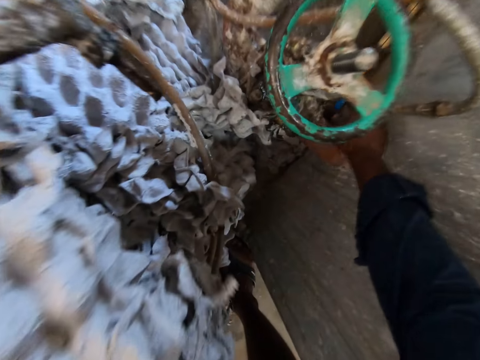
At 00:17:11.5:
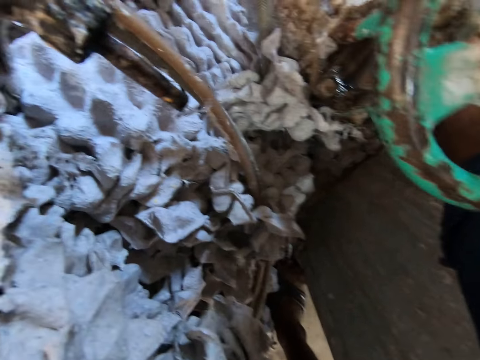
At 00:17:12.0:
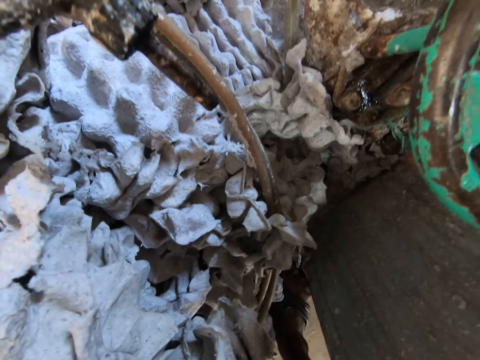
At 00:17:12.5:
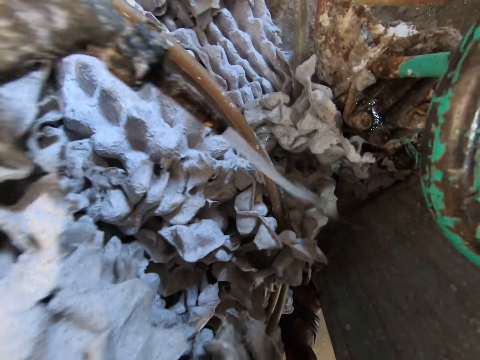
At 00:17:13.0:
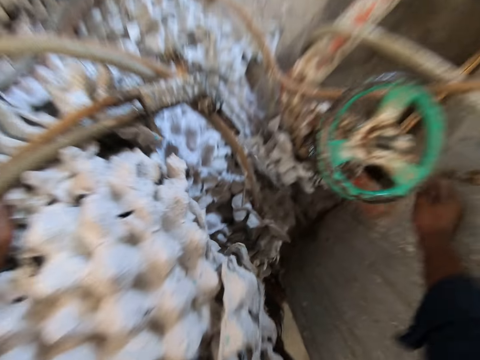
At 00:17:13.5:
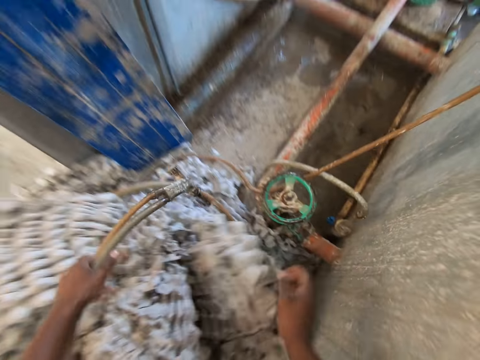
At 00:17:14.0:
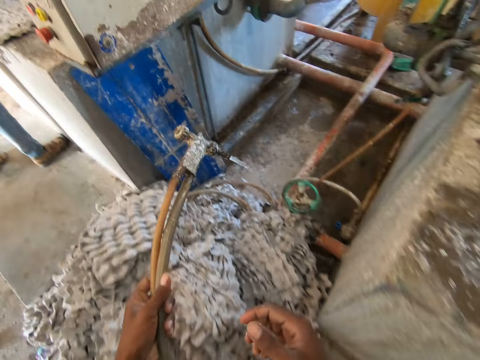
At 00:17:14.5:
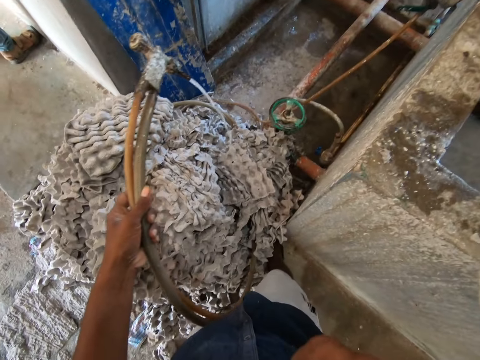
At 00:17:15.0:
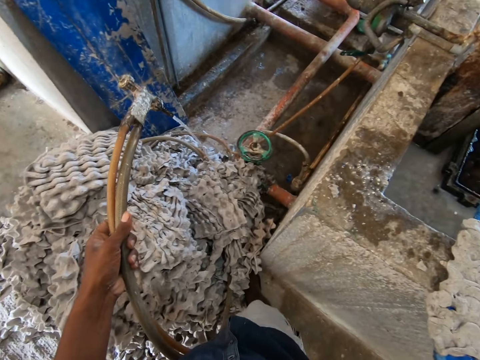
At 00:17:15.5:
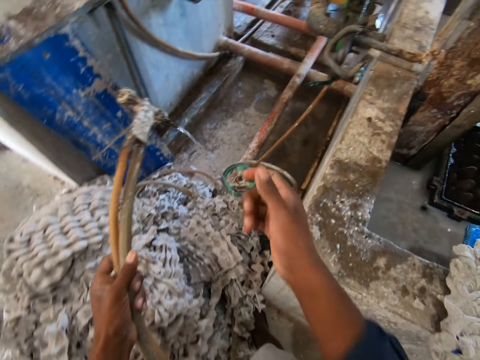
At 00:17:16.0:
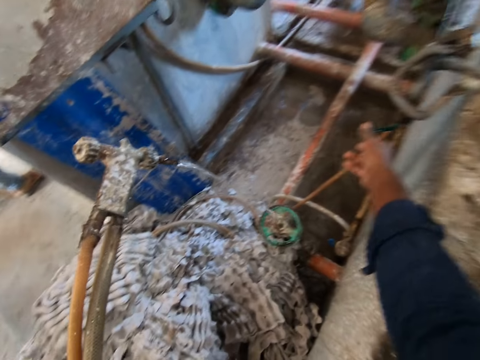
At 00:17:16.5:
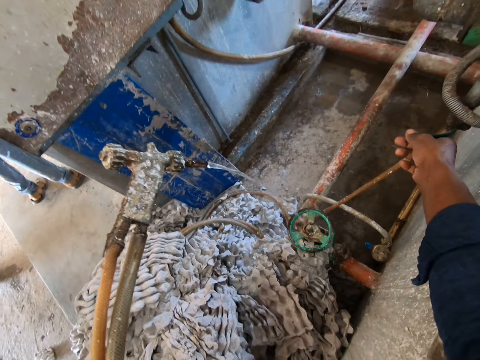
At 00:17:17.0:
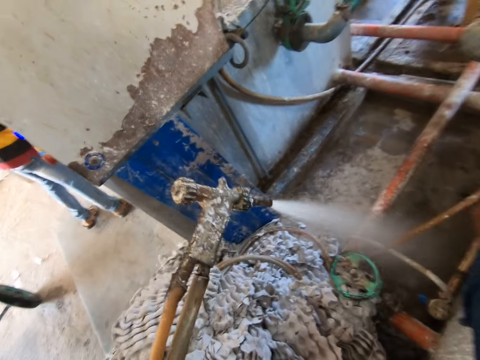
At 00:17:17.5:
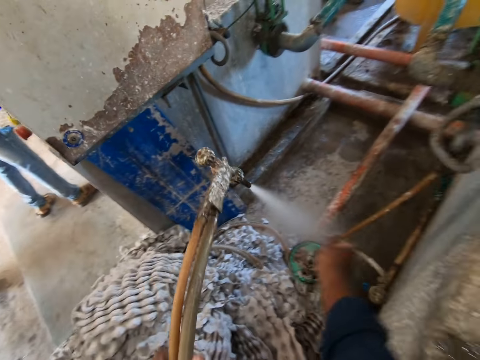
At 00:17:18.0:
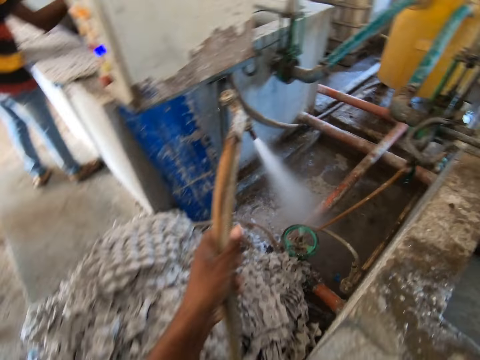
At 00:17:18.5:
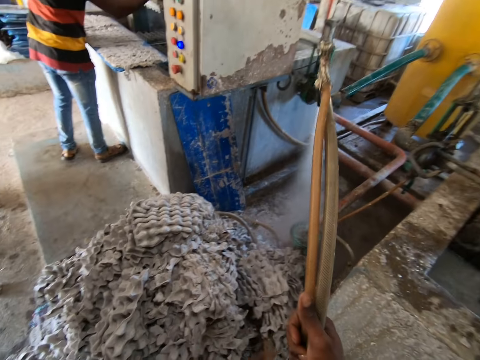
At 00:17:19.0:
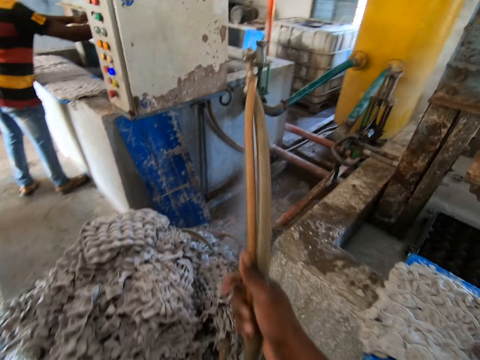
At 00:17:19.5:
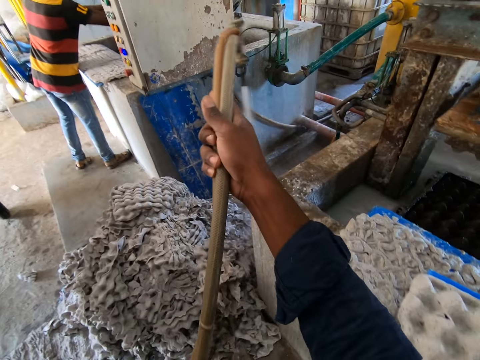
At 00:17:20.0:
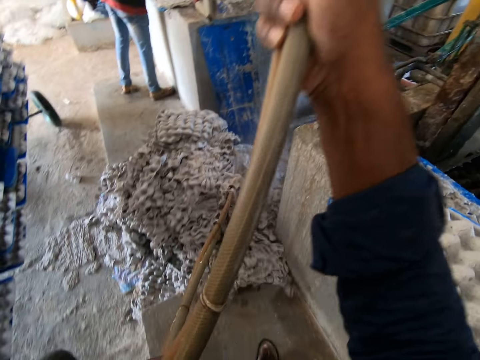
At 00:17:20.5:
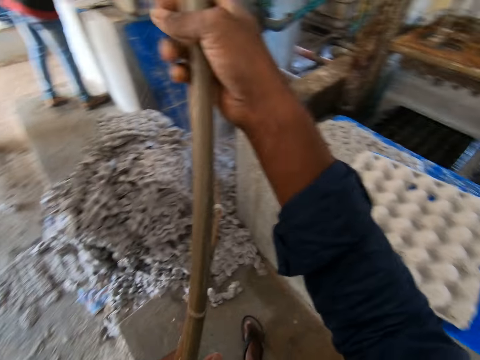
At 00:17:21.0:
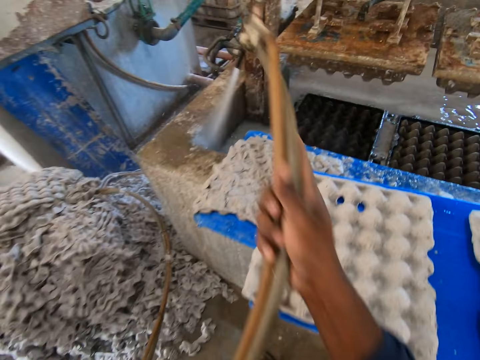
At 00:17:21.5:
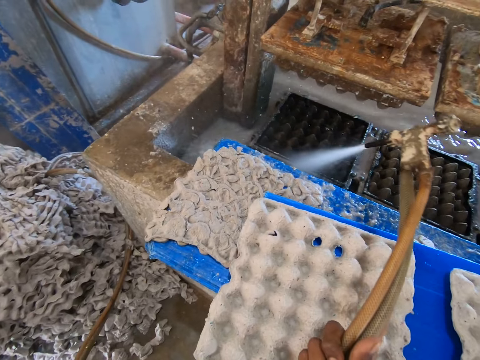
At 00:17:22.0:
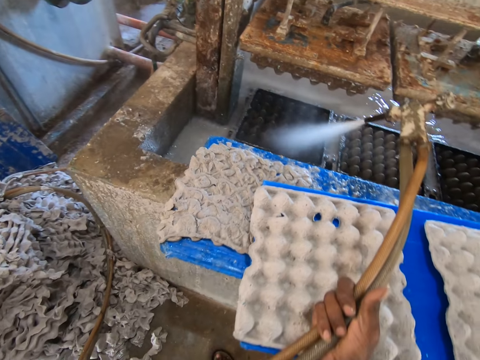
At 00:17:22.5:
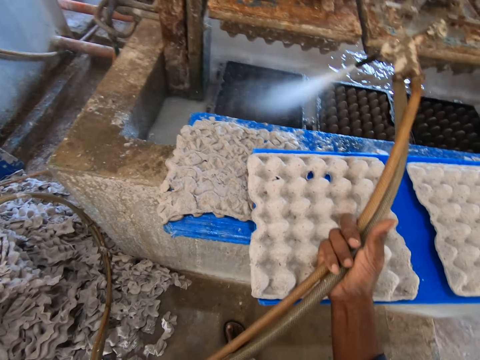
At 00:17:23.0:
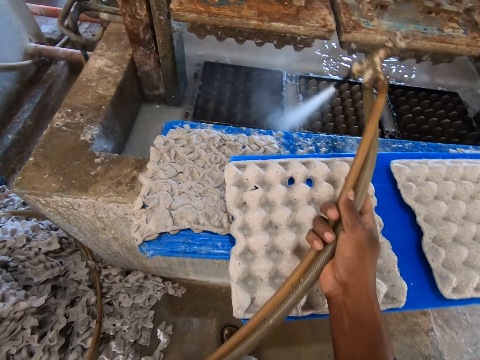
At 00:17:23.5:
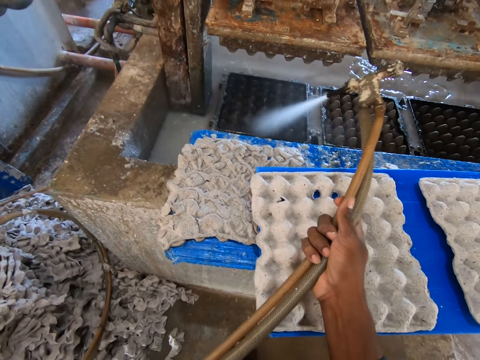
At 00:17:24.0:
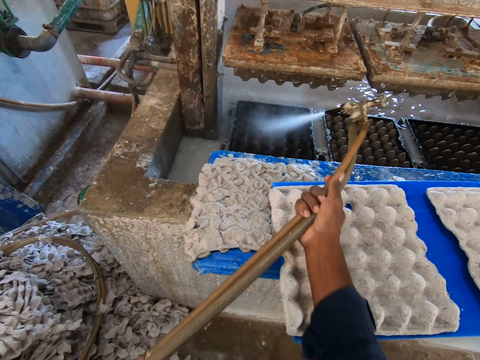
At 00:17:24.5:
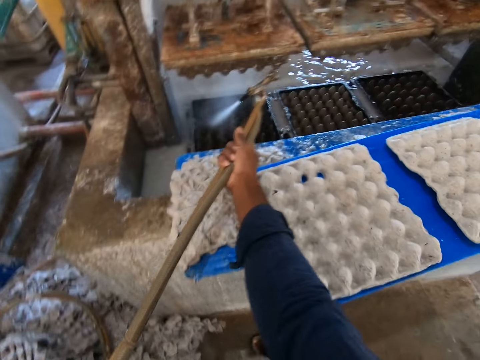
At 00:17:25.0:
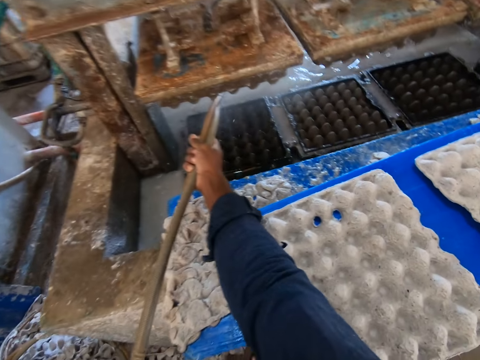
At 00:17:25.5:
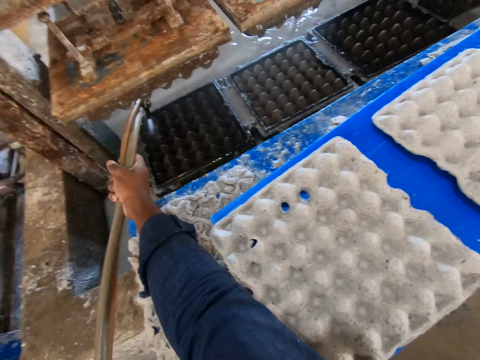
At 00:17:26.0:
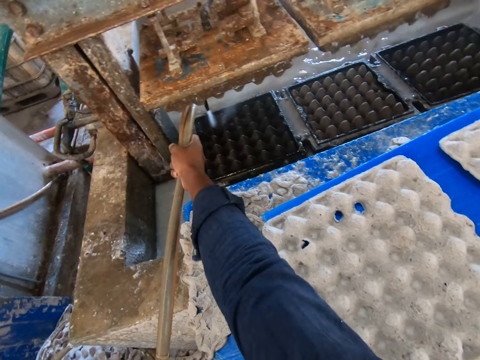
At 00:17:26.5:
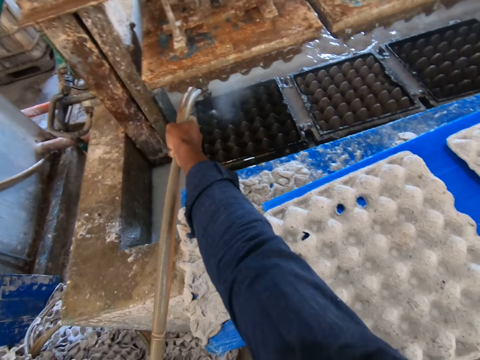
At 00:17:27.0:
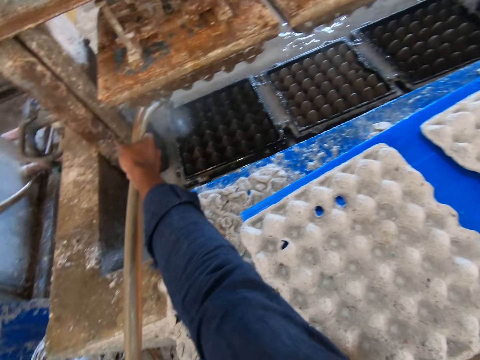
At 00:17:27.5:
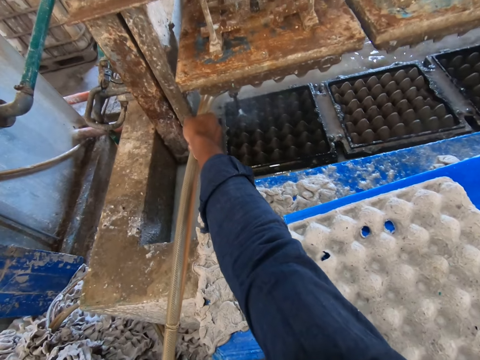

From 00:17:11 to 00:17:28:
The camera wearer puts on the water pump with his right hand. He adjusts the water pump with his right hand. He adjusts the water holes with both hands. He lifts the pipe. He rinses the pulp molding machine with the water from the water hose in both hands.

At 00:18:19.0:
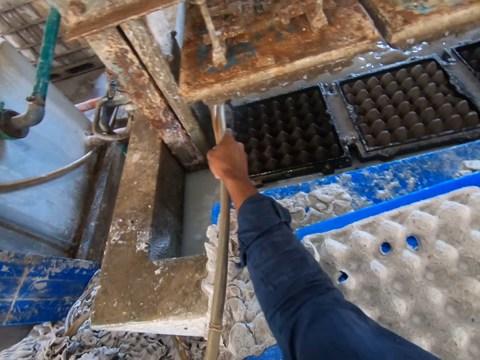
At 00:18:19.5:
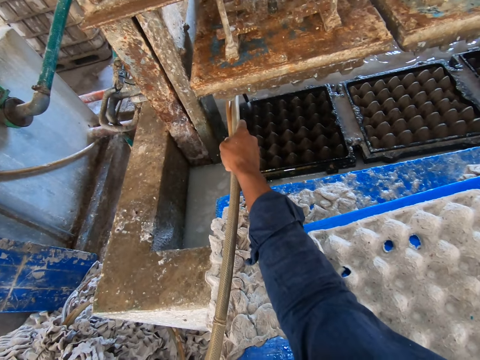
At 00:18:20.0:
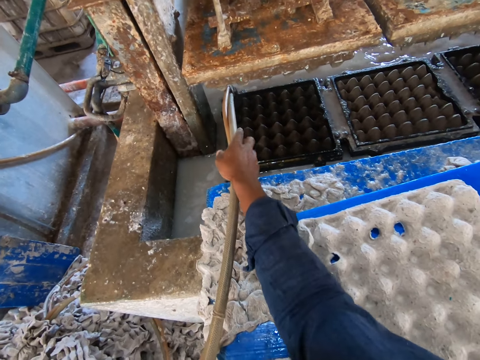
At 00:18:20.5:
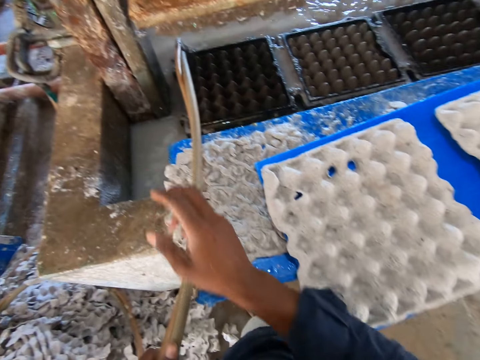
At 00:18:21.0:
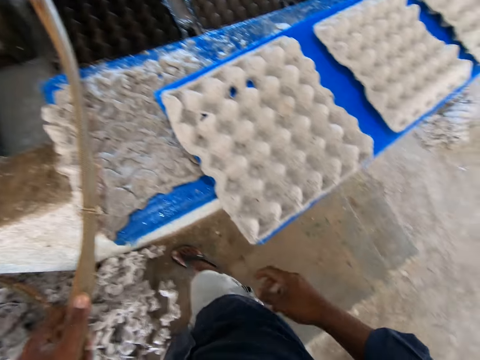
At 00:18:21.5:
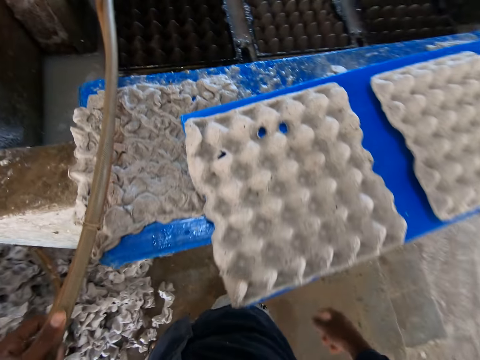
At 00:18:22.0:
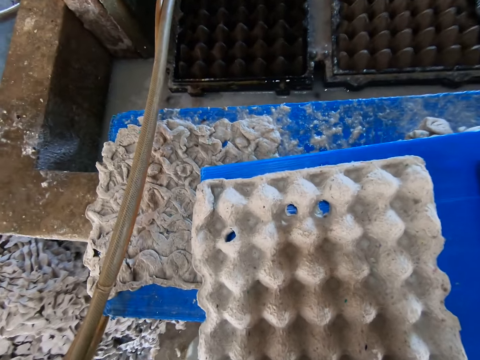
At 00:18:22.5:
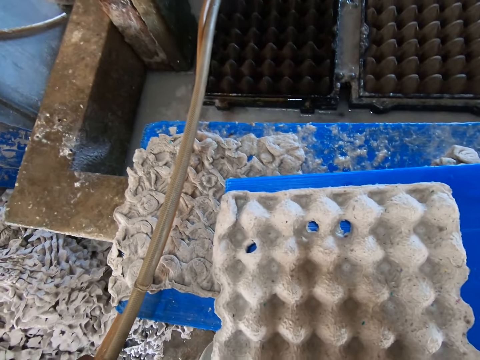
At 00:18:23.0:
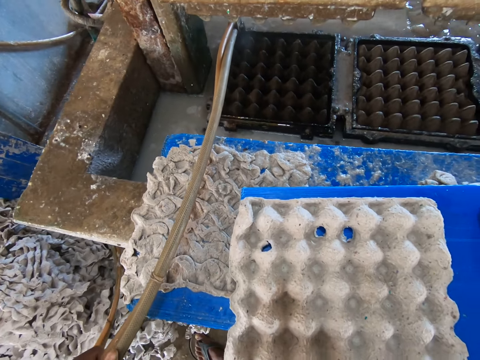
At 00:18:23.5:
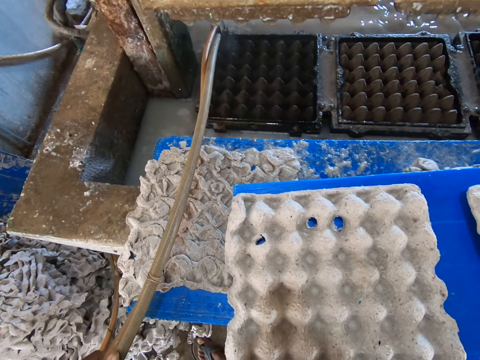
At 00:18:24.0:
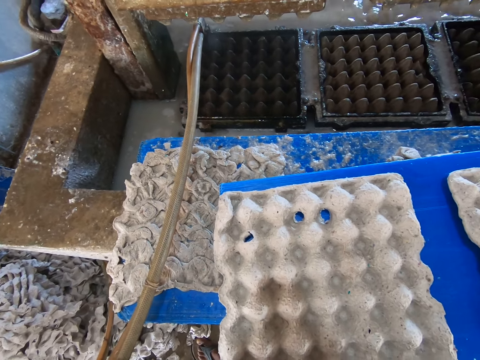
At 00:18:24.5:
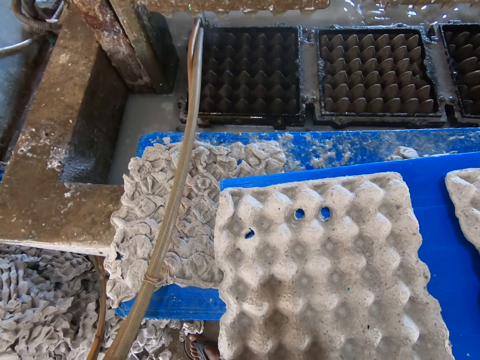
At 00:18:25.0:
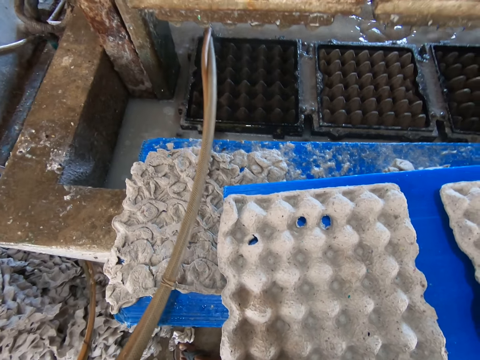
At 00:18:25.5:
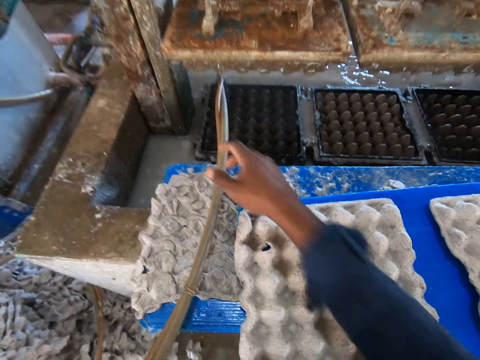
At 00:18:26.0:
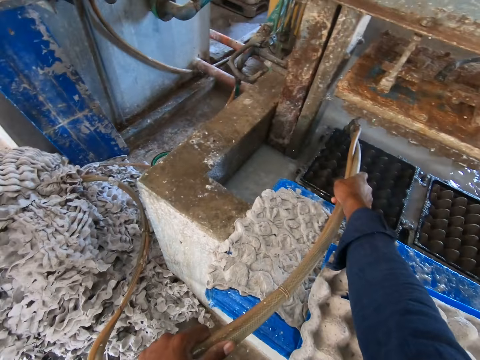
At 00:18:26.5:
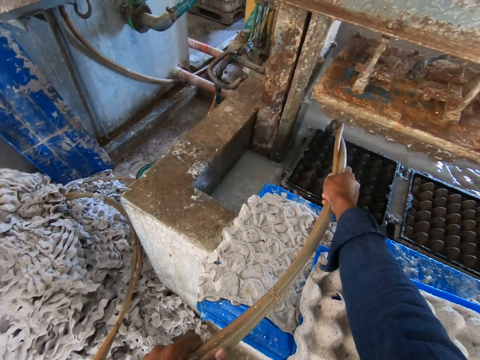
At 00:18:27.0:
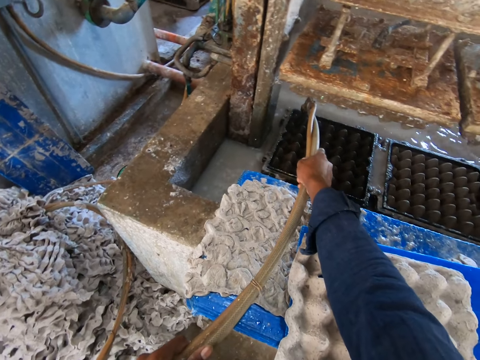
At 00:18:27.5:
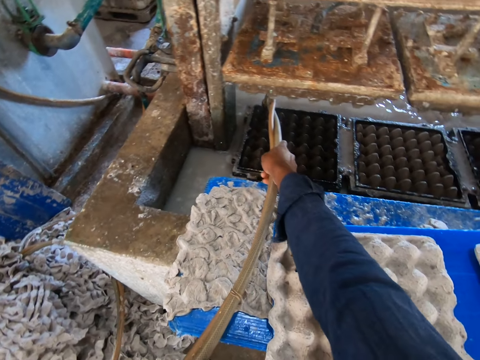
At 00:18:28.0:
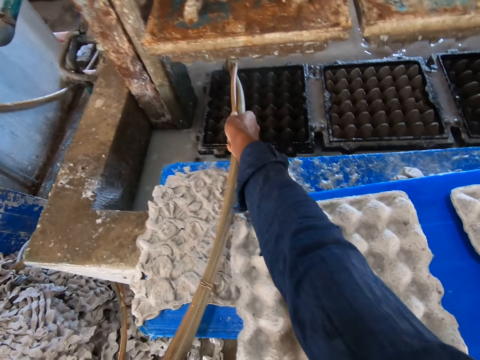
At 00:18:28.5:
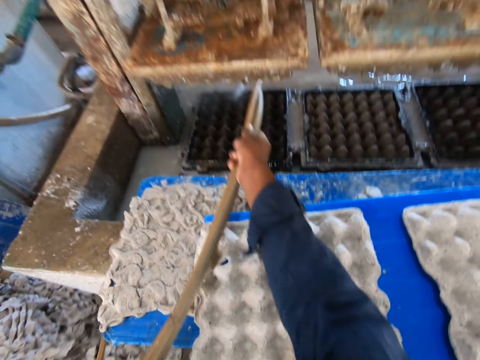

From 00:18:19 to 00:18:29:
The camera wearer places a spray on the tray. They stare at the tray. They pick up the tray.
